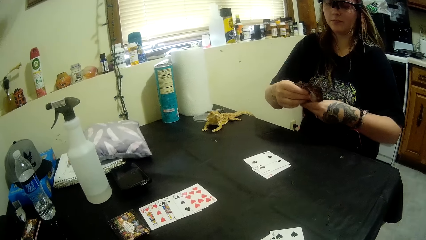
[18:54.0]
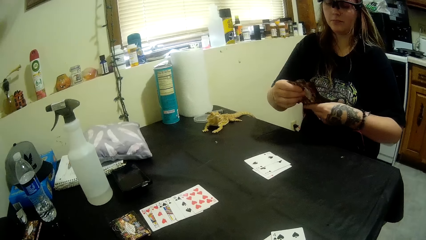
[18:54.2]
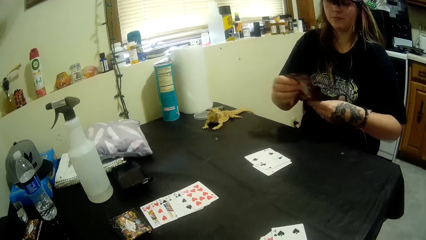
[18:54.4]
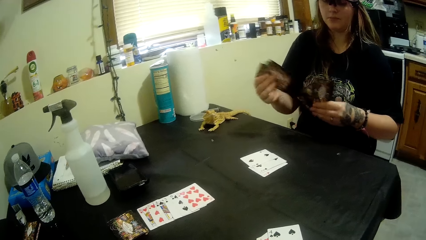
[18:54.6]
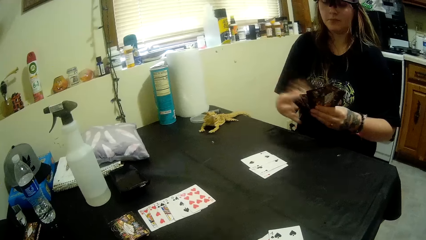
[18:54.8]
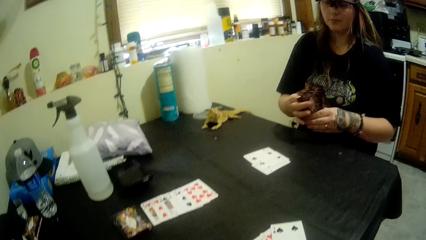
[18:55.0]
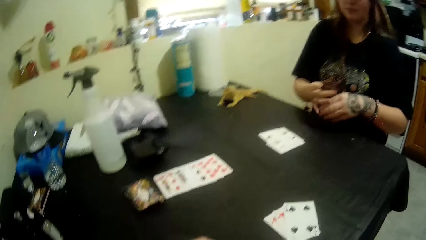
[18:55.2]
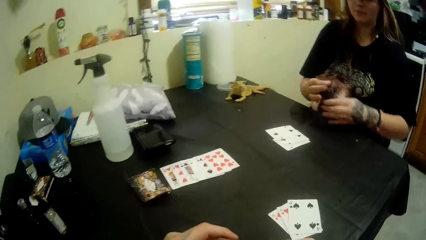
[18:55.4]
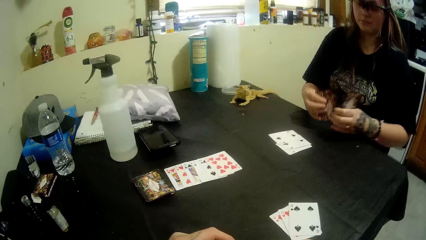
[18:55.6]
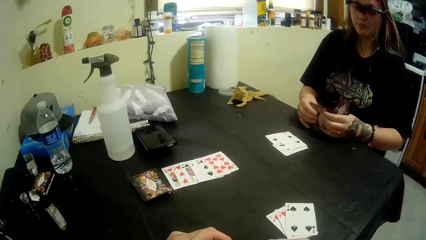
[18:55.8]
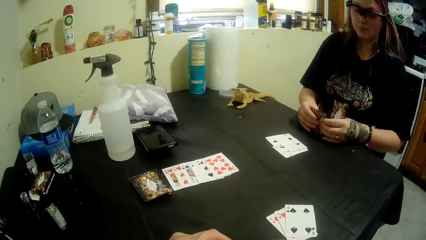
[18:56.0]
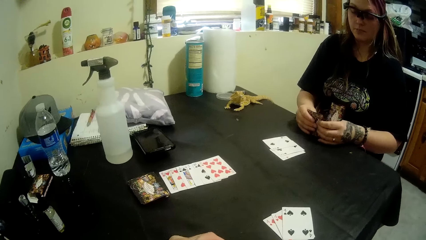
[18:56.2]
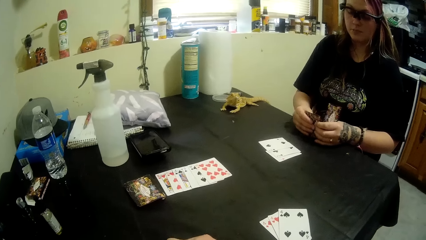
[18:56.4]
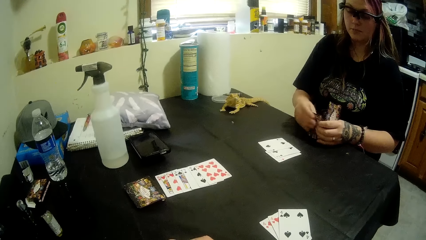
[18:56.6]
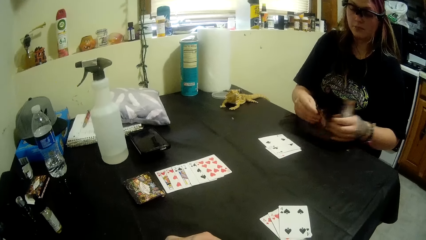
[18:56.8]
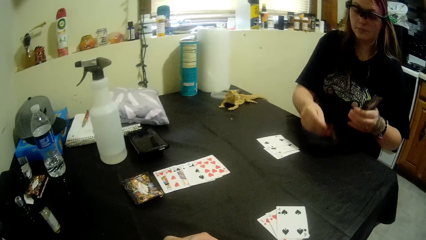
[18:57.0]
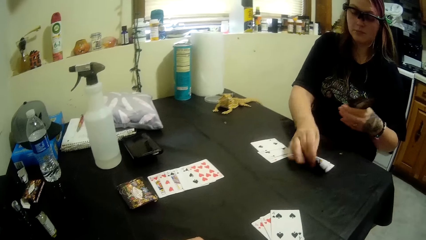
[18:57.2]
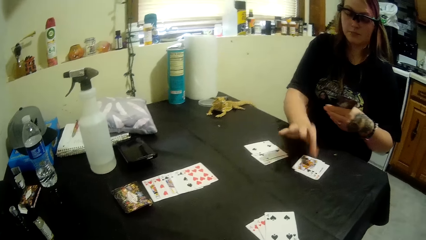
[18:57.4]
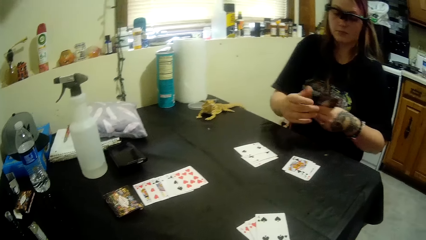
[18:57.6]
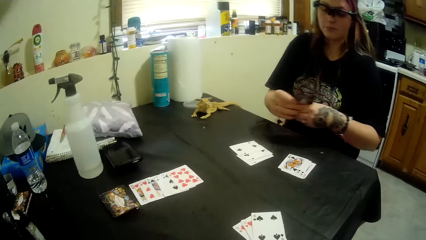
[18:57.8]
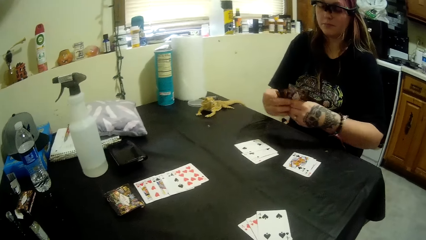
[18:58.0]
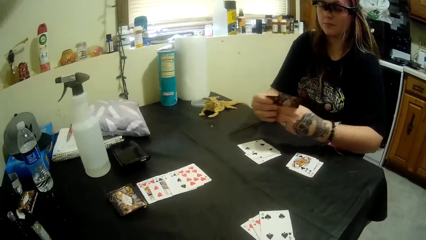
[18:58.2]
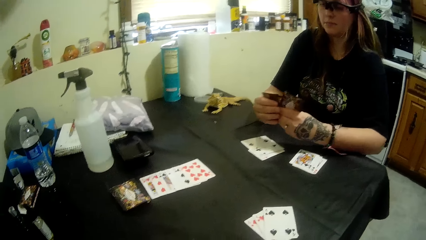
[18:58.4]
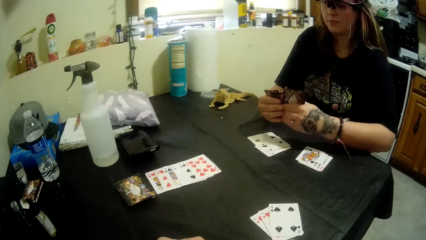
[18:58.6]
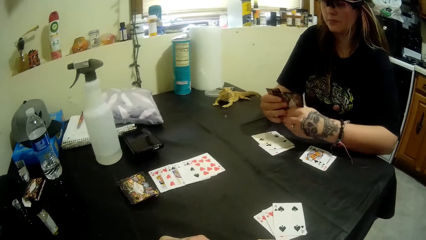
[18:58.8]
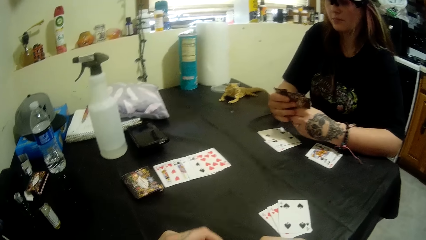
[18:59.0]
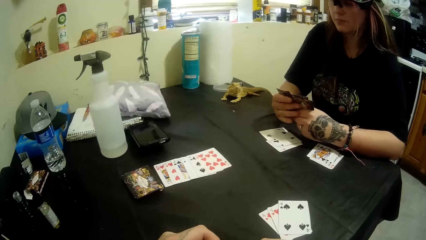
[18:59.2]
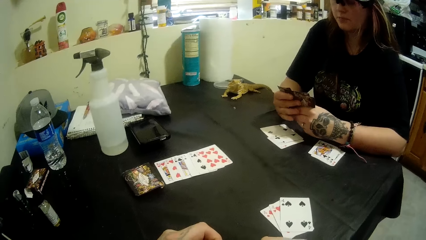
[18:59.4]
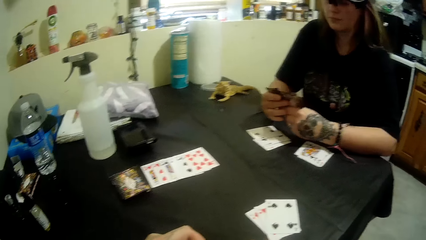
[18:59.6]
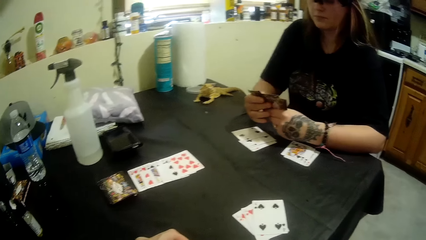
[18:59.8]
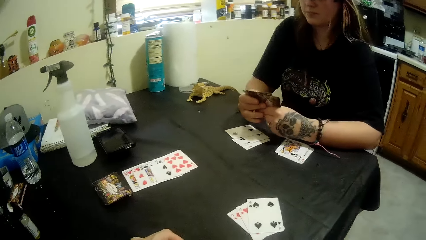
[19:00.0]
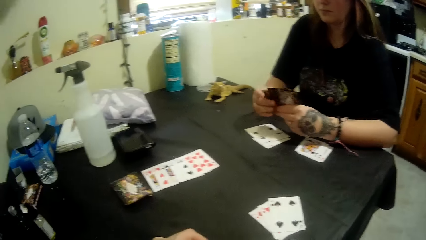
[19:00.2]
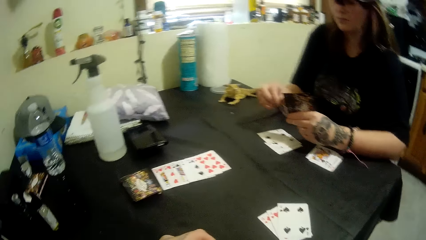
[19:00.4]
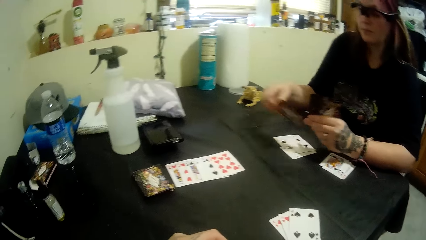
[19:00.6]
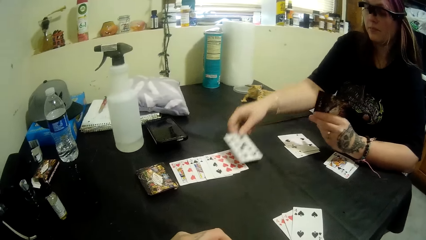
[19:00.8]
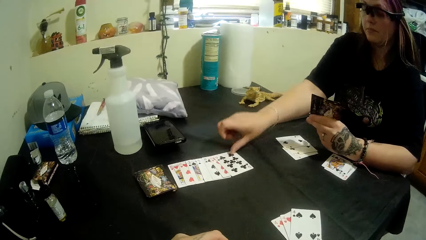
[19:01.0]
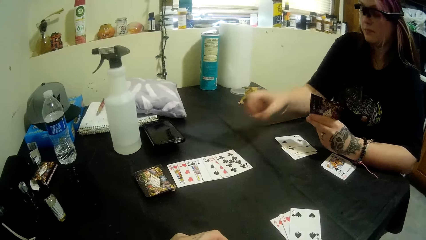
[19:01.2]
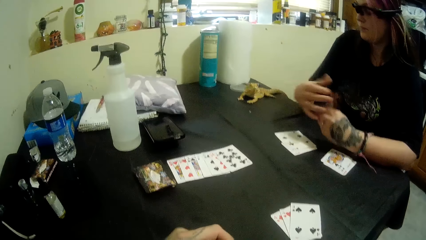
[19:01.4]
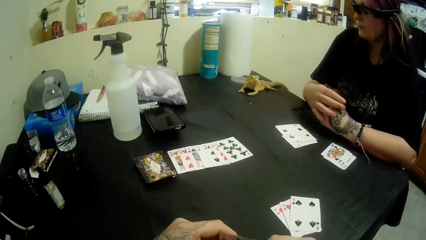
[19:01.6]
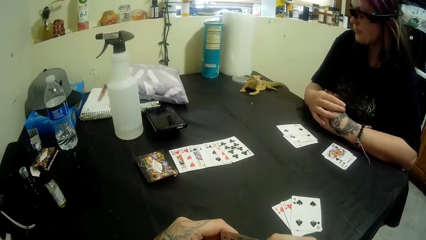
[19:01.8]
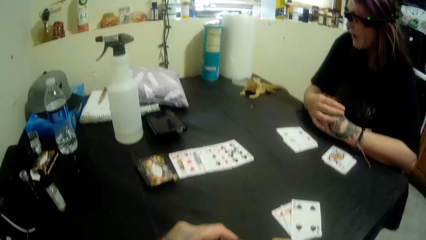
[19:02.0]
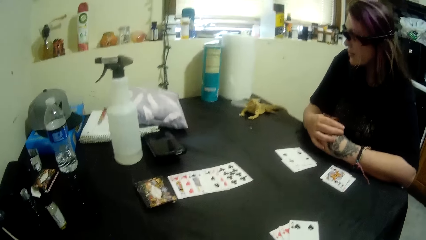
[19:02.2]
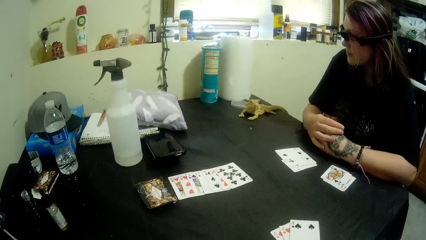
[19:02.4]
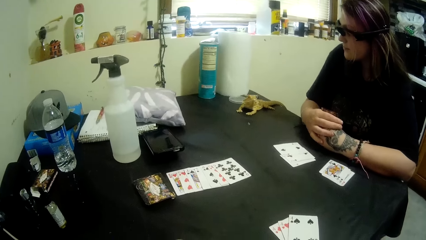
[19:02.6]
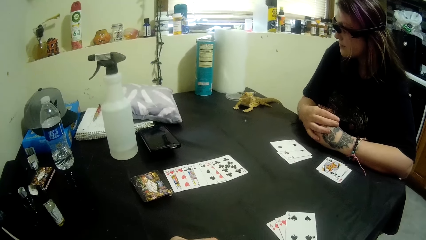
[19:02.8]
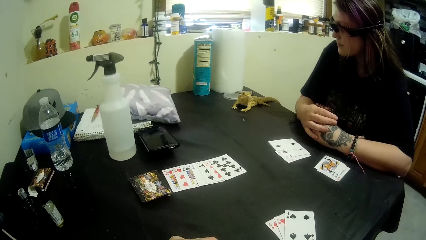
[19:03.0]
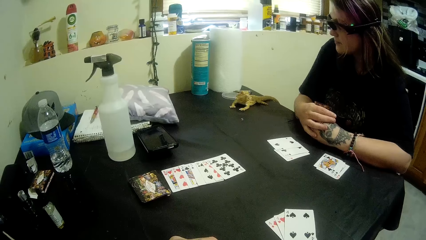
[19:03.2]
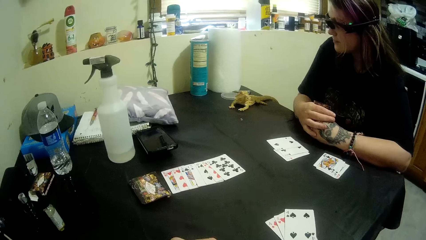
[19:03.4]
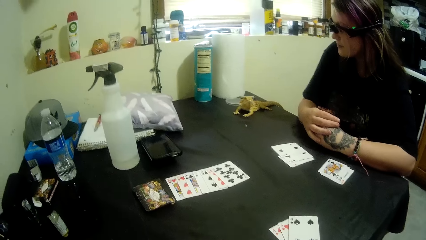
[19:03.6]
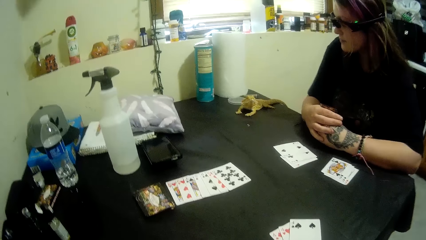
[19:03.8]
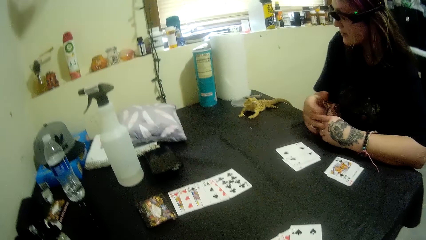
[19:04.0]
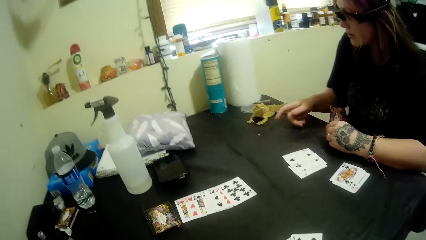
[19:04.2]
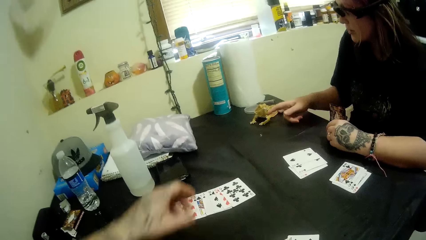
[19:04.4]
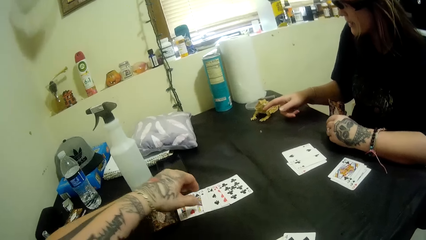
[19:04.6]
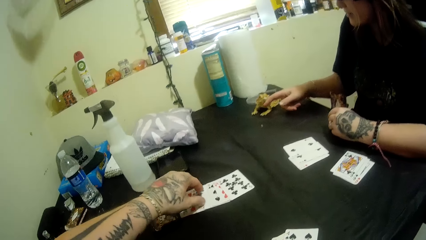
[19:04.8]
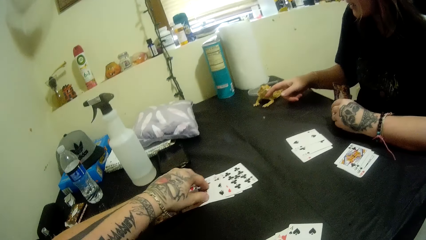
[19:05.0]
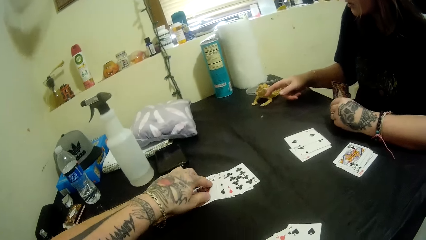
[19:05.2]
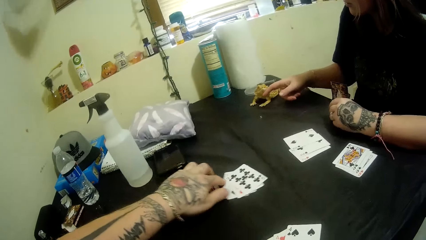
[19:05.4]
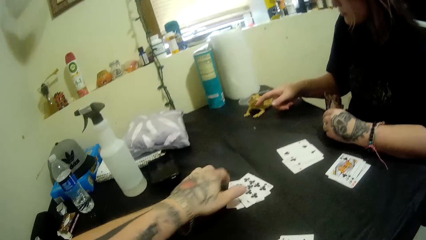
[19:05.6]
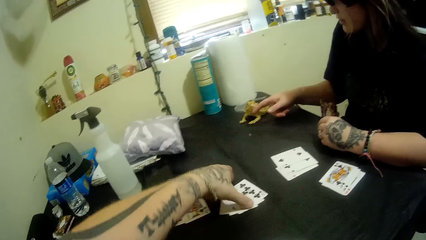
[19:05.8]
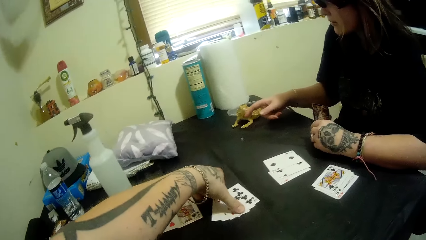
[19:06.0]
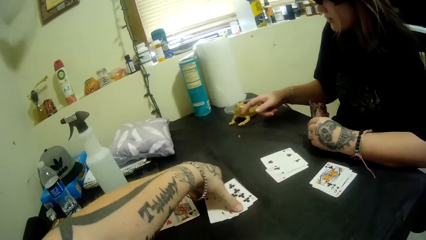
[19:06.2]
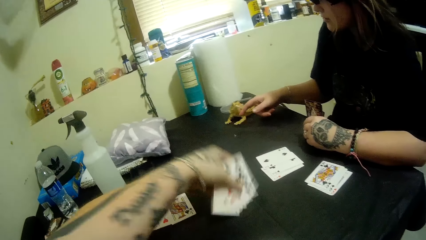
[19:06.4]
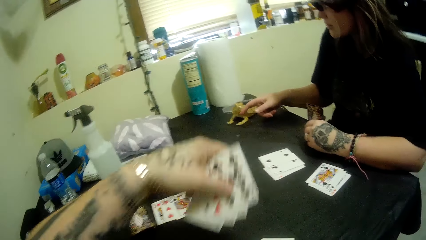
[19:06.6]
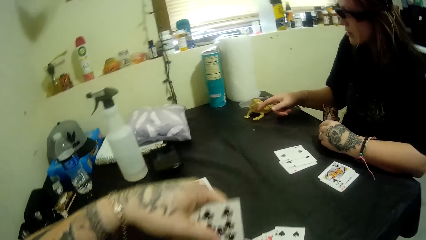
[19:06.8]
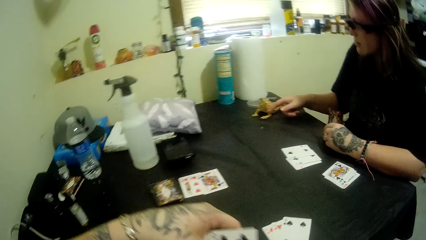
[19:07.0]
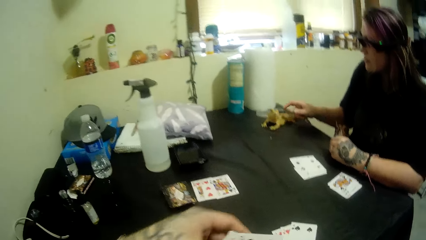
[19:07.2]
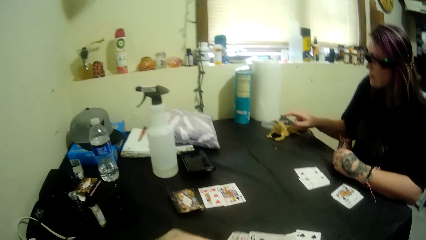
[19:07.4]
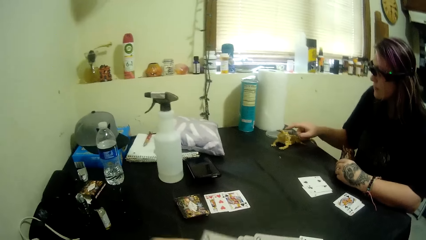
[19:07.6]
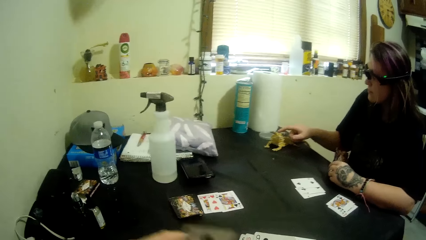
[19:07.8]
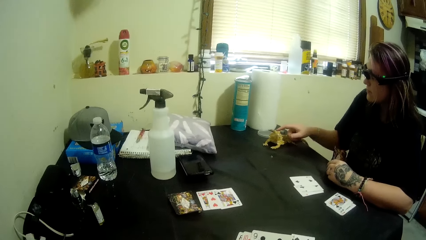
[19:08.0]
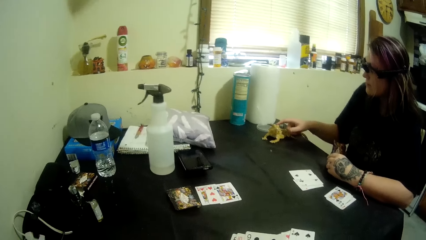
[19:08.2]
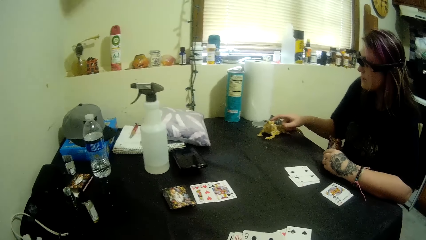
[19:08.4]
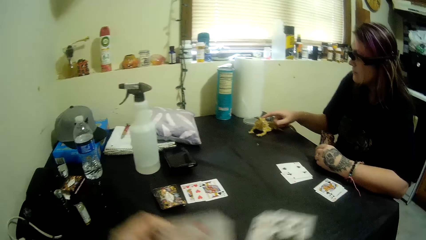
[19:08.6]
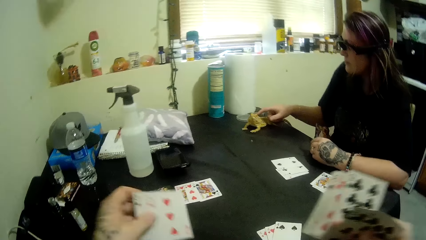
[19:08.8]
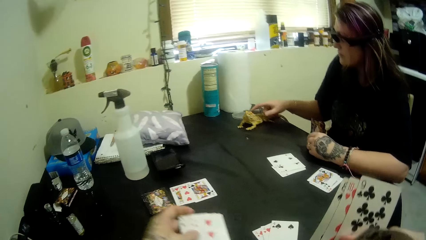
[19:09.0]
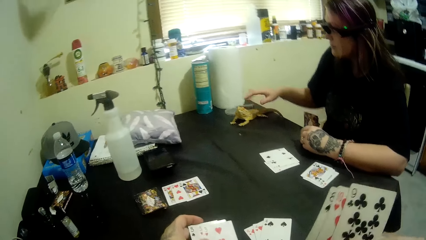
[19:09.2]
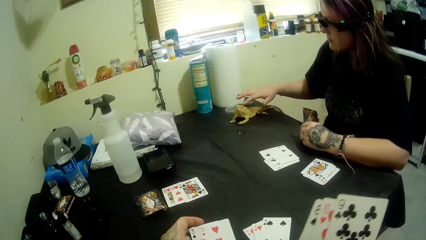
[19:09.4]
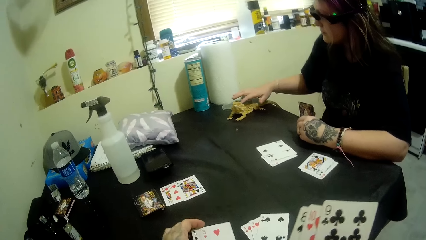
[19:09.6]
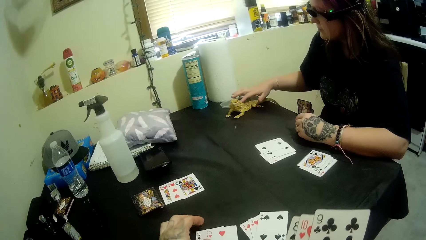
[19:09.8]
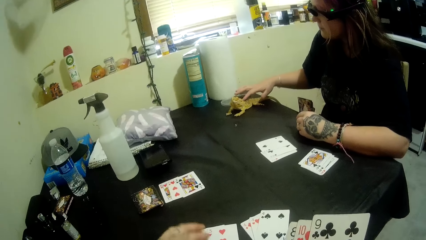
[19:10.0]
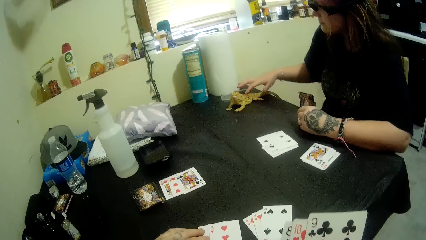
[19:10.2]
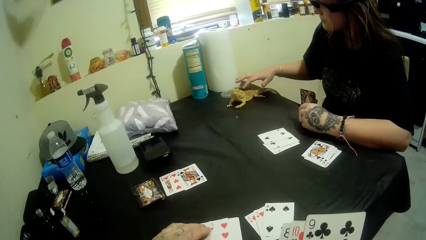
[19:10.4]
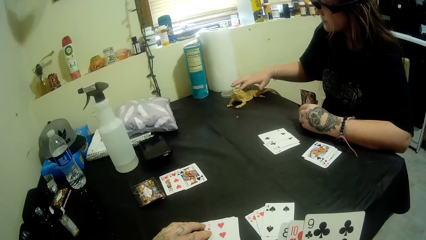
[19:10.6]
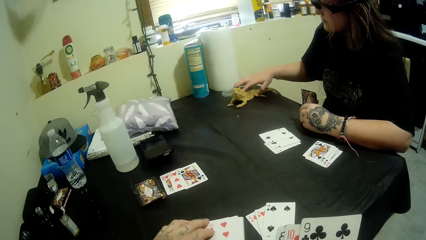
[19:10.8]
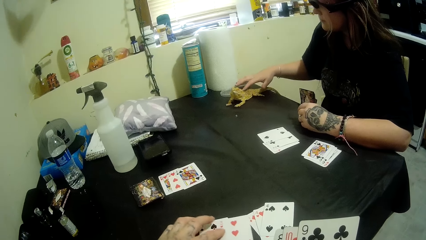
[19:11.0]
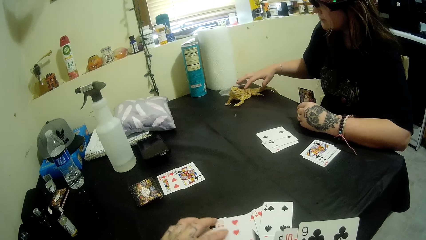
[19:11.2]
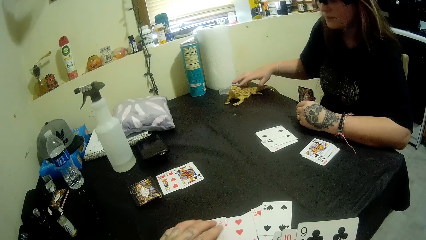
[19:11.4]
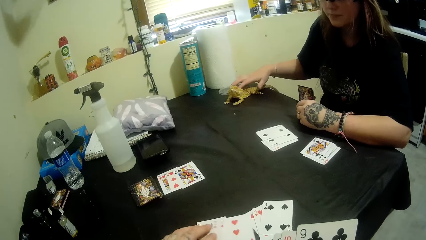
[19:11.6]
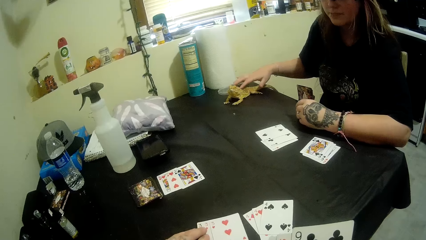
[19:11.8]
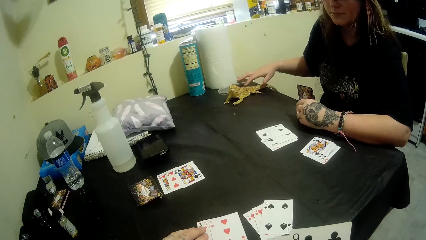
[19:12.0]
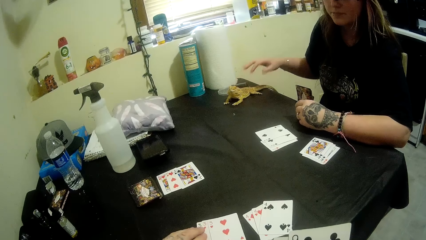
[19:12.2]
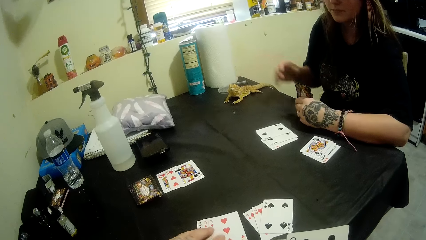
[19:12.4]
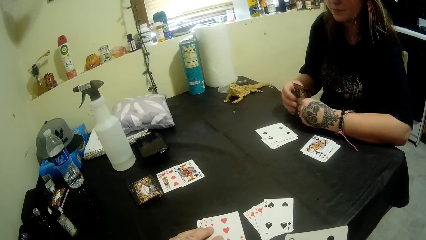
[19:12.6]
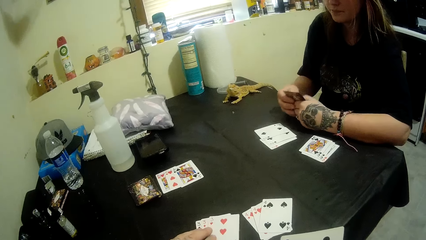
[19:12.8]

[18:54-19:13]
The lady puts the queen of hearts, clubs and hearts beside her. The lady puts the 9 of clubs on the table. The lady plays with a crocodile toy or iguana. The camera wearer adjusts the cards on the table. The lady touches the iguana. The camera wearer picks the 3 of spades, 8 of spades, 10 of hearts and 9 of clubs from the table. They put the 3 of hearts, 3 of diamonds and 3 of spades on the table.
